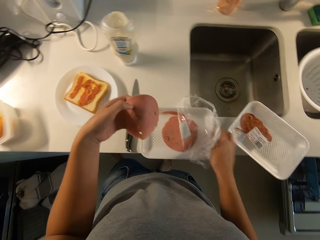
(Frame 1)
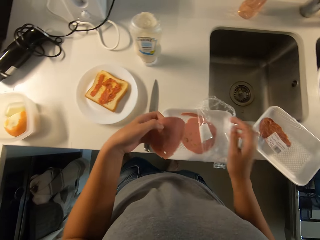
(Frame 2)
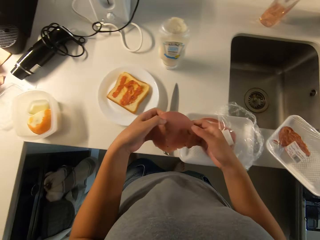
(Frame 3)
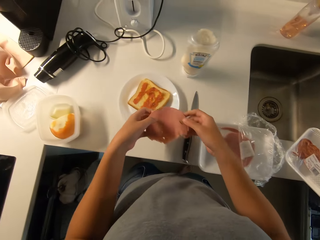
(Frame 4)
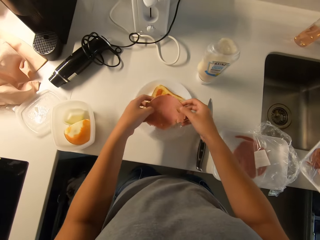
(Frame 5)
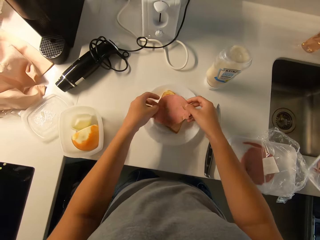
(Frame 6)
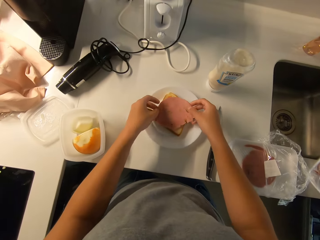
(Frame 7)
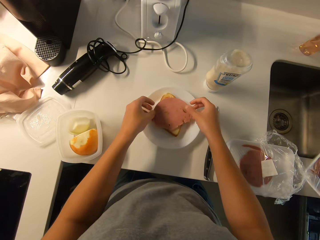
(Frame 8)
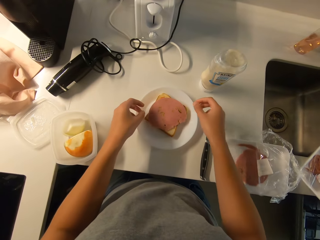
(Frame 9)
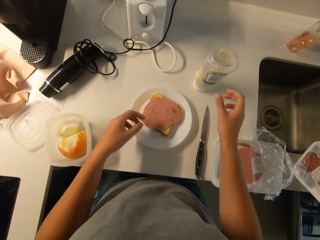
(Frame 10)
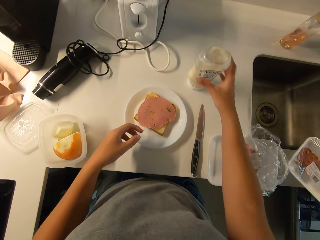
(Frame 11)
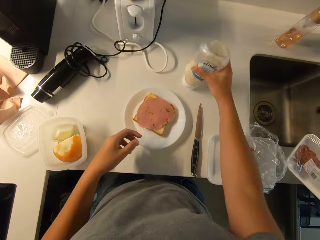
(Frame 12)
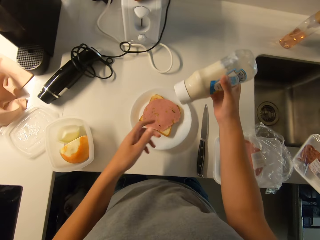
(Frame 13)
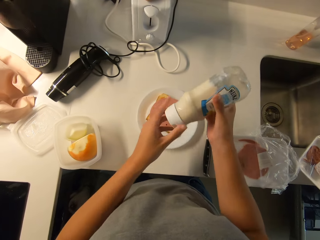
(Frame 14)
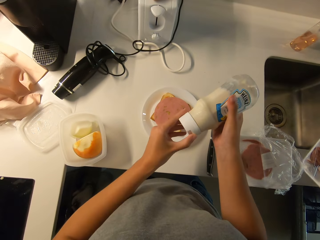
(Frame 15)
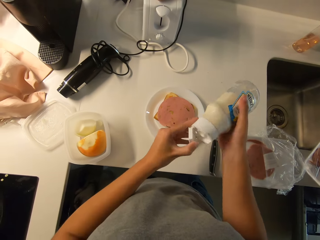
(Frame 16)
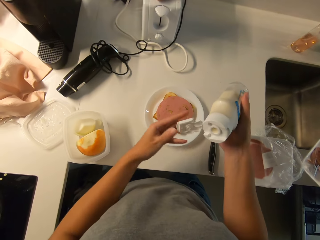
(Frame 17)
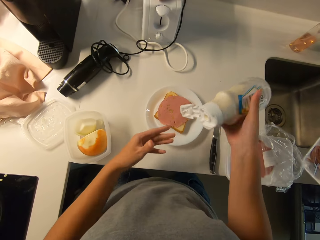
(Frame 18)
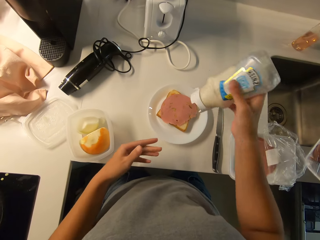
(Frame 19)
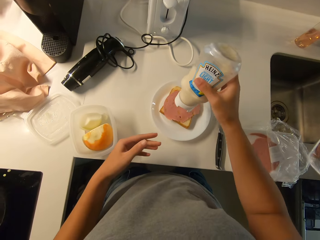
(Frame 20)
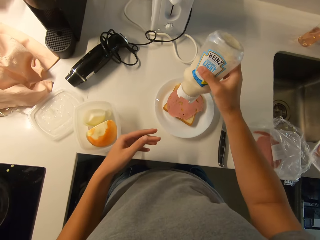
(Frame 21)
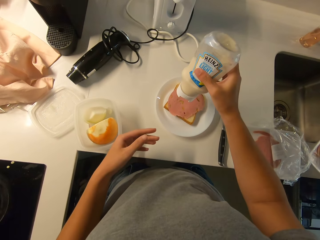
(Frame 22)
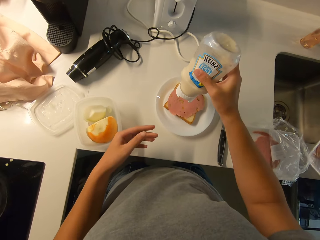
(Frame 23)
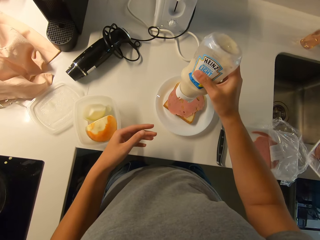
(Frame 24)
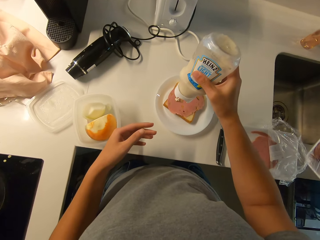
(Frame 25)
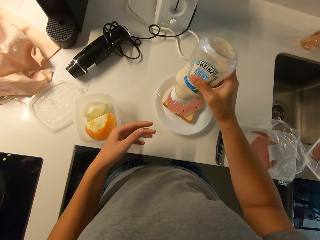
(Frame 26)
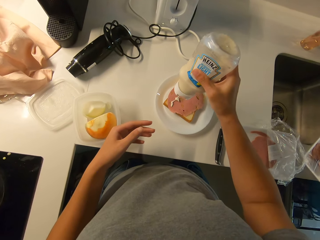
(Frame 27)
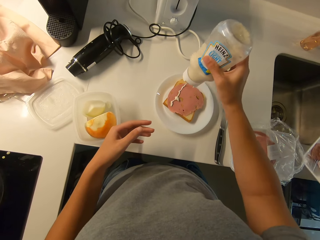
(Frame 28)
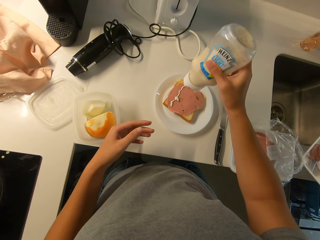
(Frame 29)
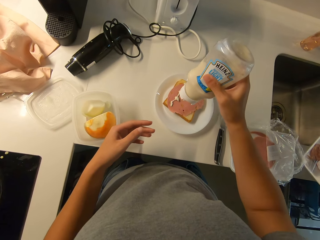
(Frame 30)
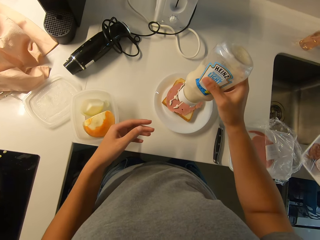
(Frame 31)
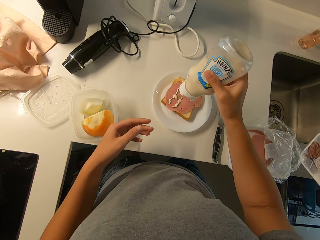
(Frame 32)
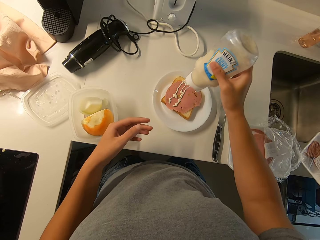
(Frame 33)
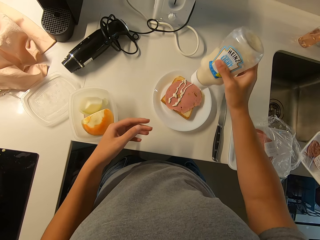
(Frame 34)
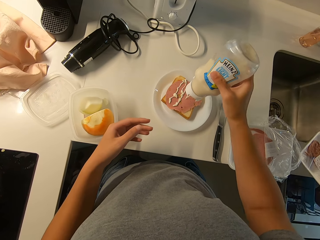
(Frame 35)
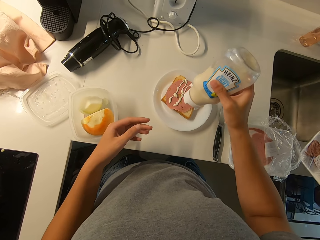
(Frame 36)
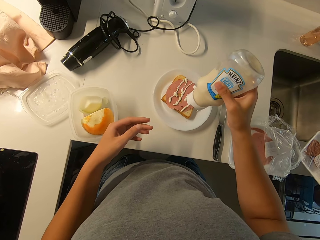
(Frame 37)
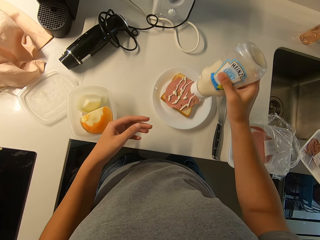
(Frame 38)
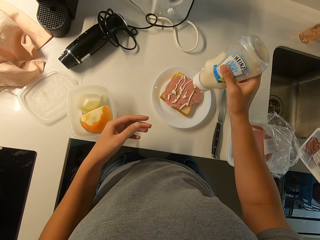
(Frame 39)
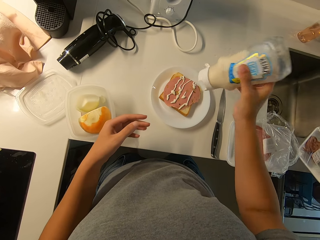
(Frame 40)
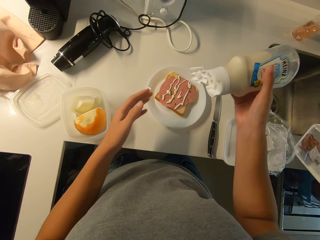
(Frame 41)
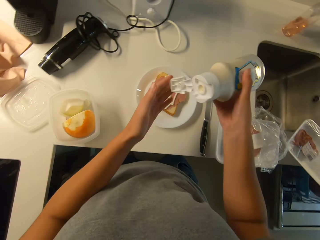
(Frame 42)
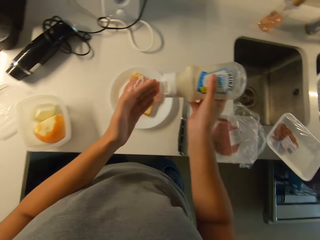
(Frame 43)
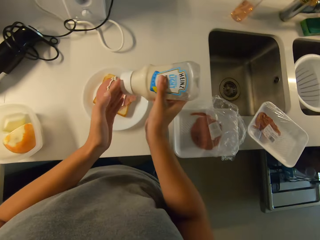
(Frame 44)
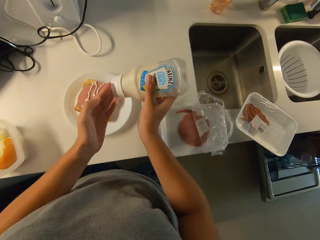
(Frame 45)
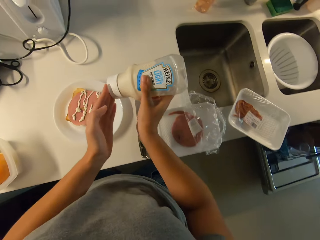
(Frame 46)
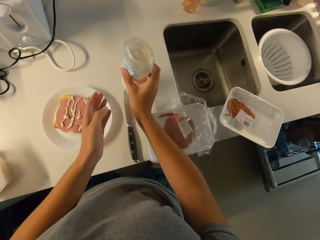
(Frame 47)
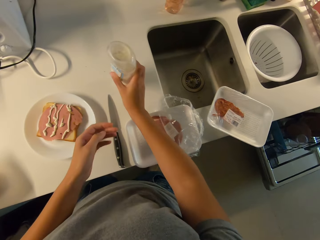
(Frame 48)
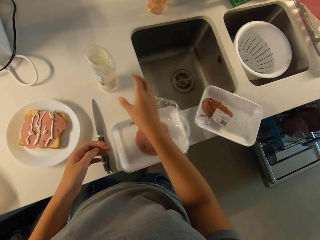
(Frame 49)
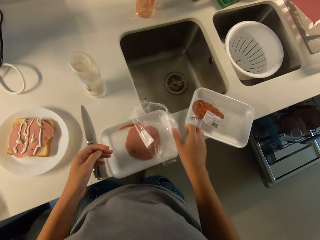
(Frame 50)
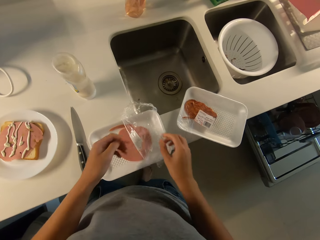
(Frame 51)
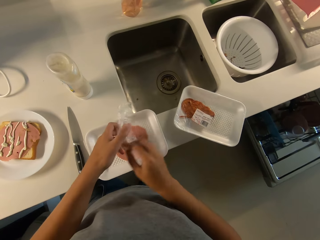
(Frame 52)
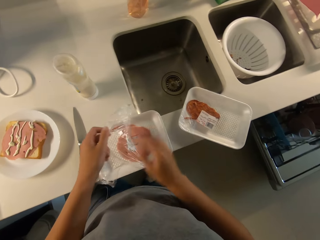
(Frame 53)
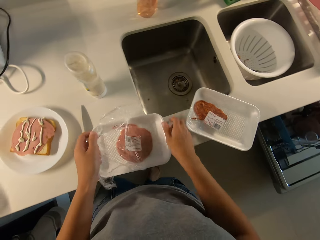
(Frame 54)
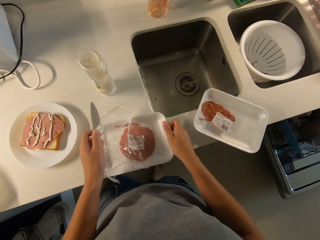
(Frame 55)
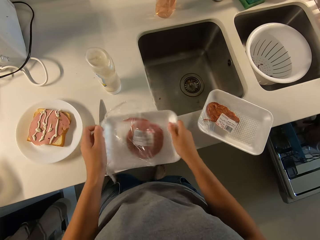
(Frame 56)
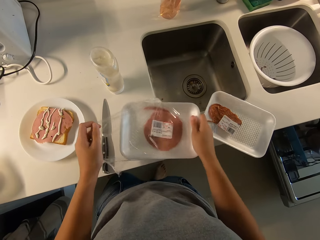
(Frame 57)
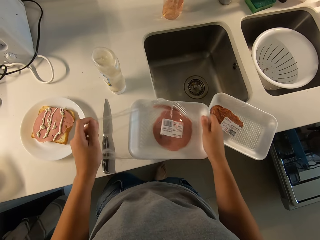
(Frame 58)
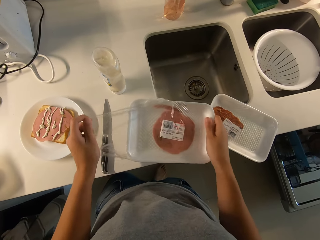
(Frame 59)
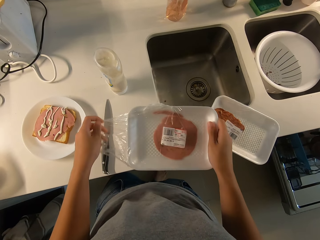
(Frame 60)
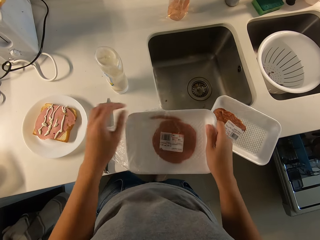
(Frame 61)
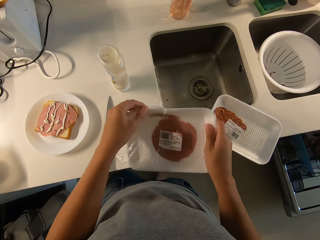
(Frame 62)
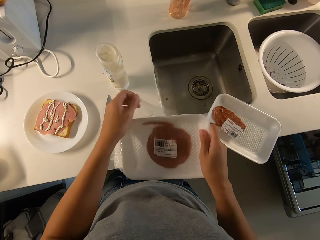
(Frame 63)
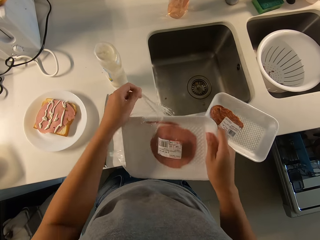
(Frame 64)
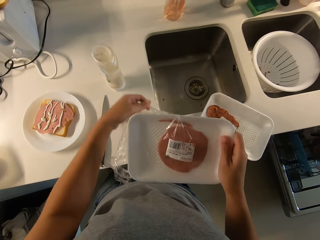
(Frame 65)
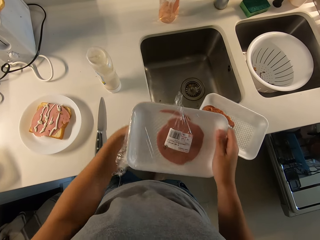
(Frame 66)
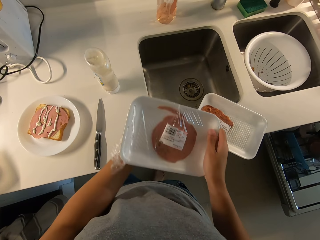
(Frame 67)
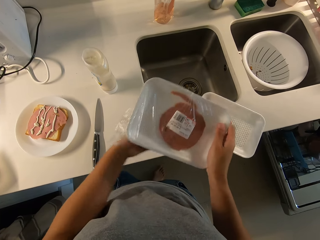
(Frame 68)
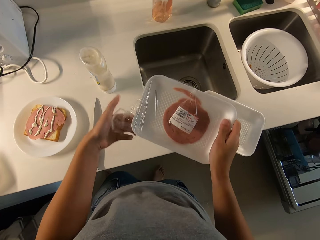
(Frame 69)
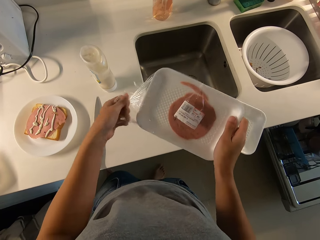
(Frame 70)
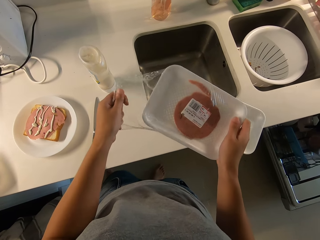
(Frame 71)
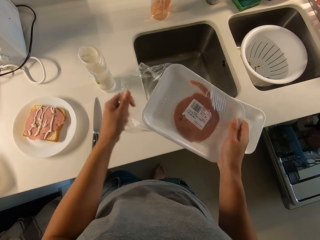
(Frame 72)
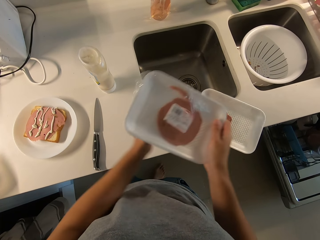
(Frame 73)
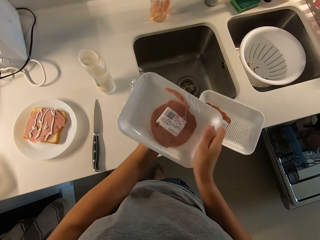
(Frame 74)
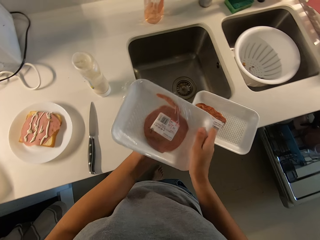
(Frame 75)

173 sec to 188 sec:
The camera wearer puts down a storage can on a kitchen counter. She puts the piece of ham on the toasted slice of bread on a plate with her hands. She picks the bottle of cream on the table top with her right hand, opens the bottle of cream with her left hand, and pours cream on the sandwich from the cream bottle in her right hand. She closes the bottle of cream with her left hand and puts the bottle of cream on the table top with her right hand. She closes the covering of the plate of ham with her hands. She holds the plate of ham with her right hand and closes the covering of the plate of ham with her left hand.

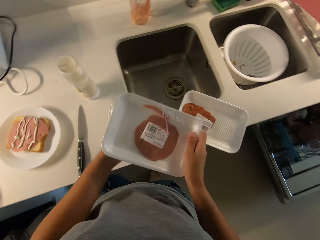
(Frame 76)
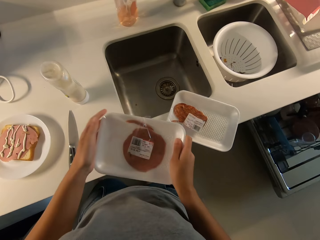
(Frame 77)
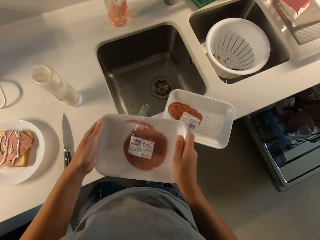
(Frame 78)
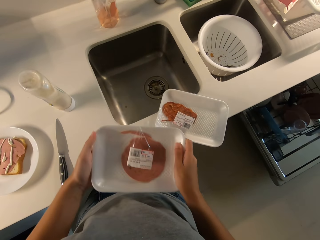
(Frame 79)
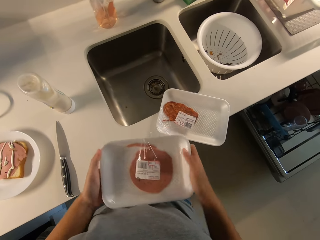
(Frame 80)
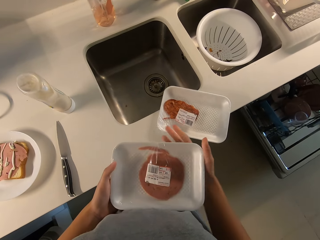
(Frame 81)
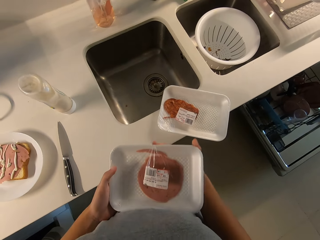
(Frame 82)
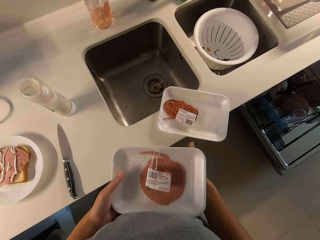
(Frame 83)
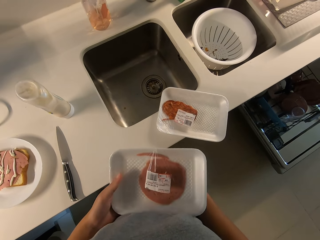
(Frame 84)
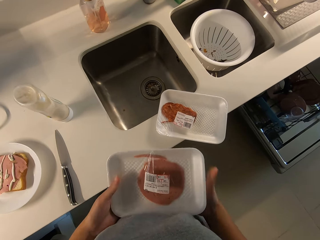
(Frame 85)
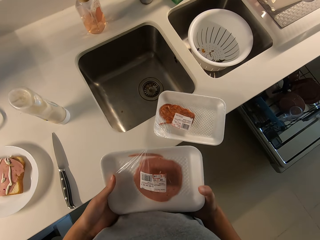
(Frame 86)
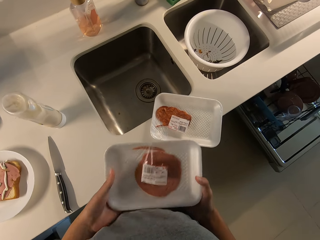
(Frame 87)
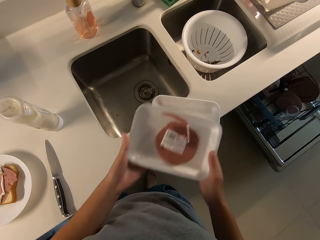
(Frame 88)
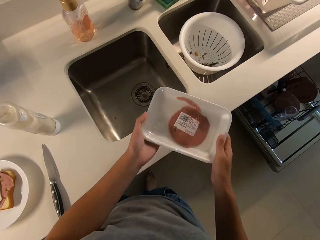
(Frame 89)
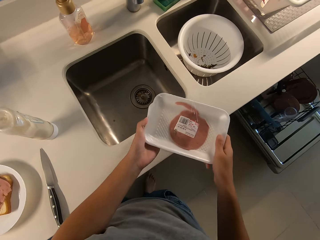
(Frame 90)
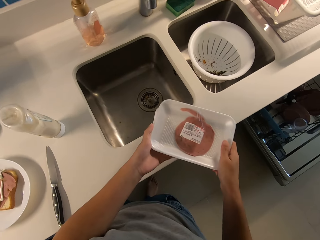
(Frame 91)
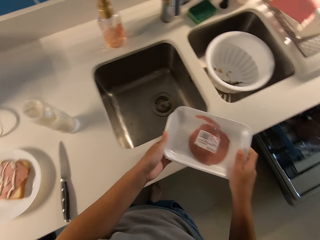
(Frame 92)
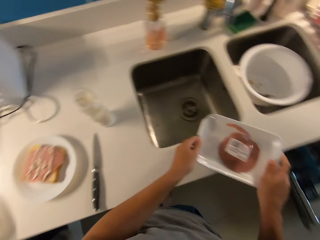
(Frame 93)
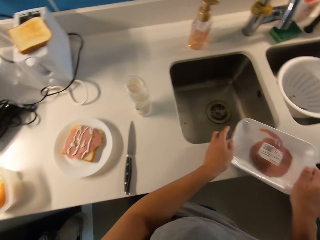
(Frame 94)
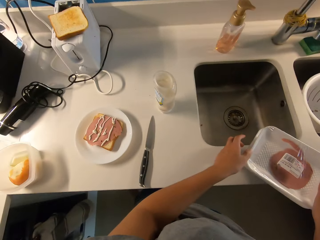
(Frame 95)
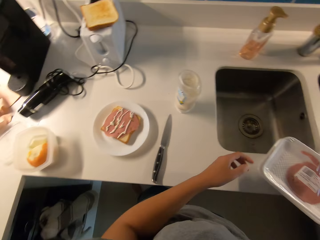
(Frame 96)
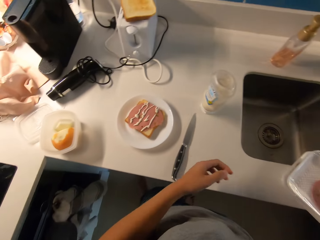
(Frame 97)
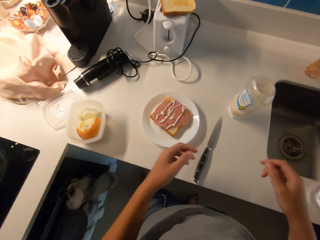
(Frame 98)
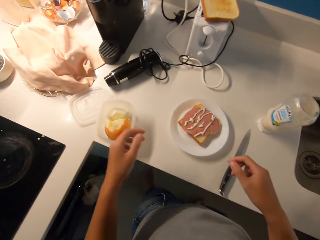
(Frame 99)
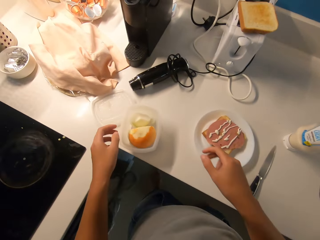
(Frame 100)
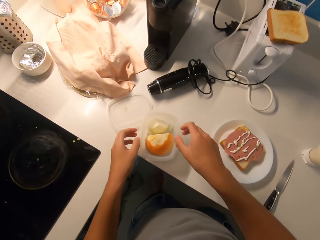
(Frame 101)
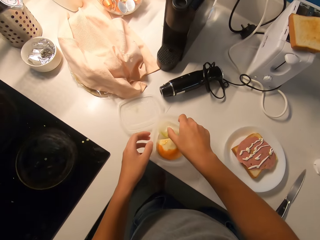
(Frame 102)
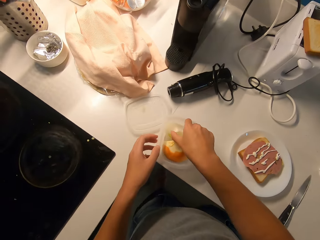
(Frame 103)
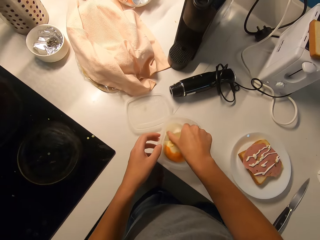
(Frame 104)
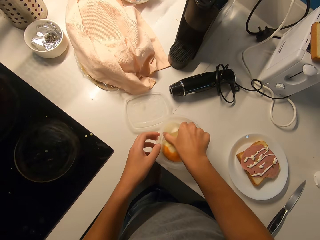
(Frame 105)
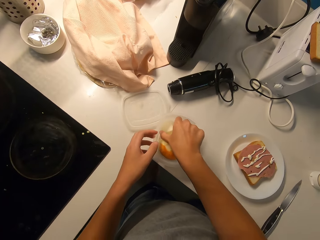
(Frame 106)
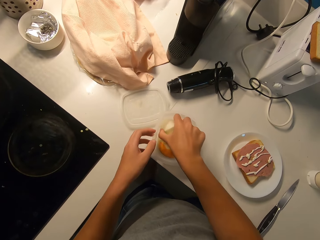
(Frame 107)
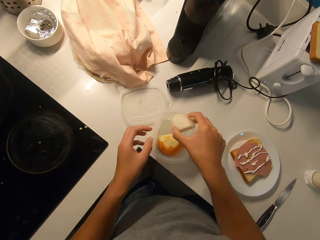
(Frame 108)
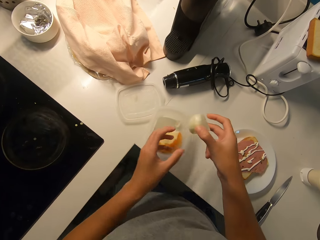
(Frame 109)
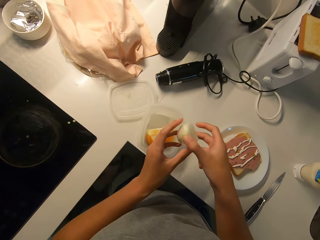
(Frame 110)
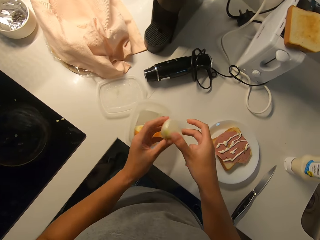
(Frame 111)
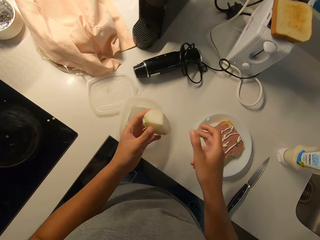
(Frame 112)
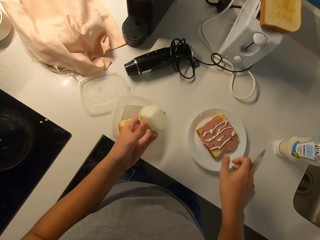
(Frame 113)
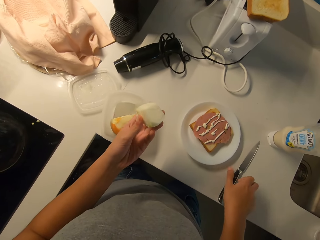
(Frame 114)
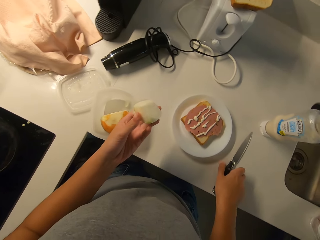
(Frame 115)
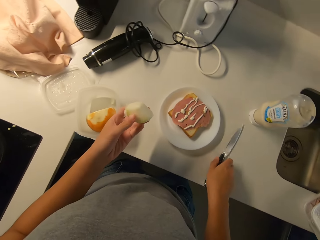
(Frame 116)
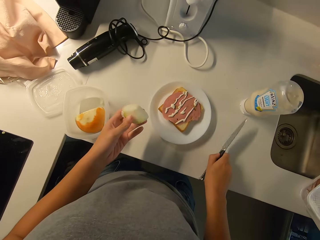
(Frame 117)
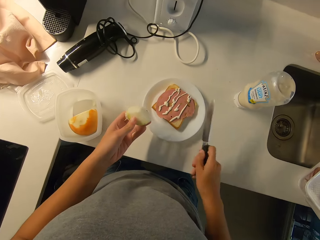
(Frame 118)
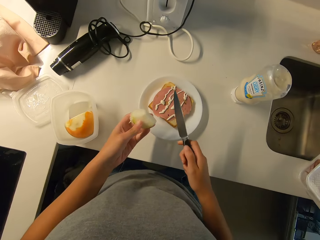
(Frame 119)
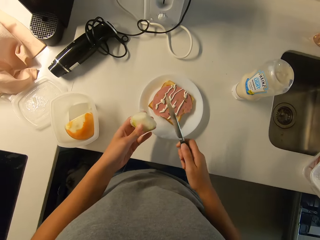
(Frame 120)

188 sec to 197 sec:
The camera wearer puts the plate of ham on the plate of beef with her hands. She picks the cheese or butter from the cheese bowl with her right hand from a storage can. She passes the cheese to her left hand. She picks the knife on the table top with her right hand.
